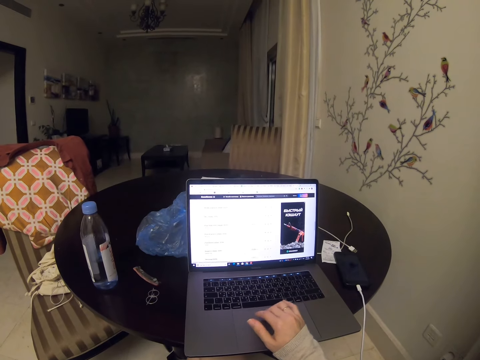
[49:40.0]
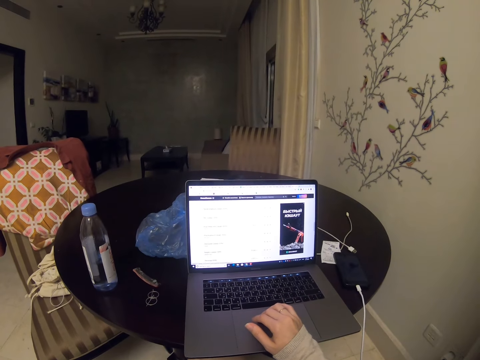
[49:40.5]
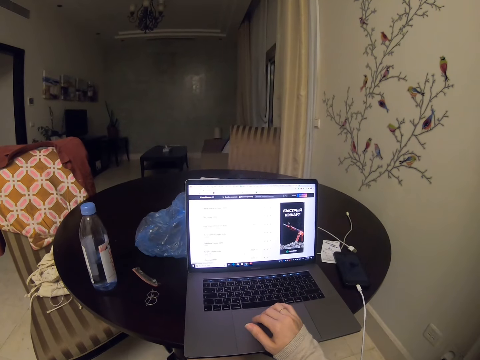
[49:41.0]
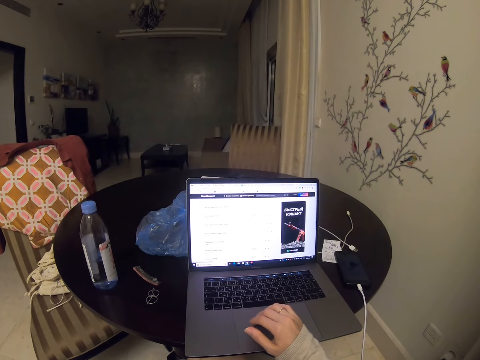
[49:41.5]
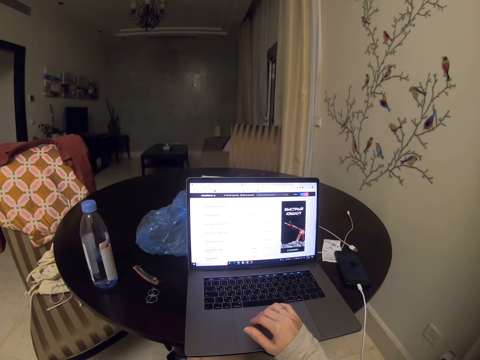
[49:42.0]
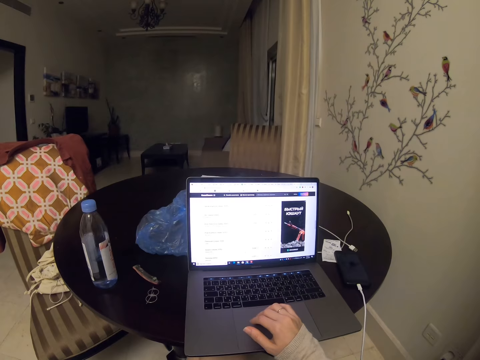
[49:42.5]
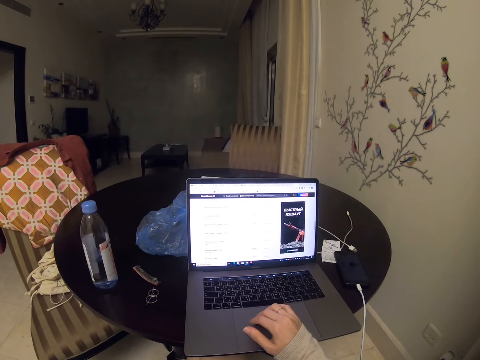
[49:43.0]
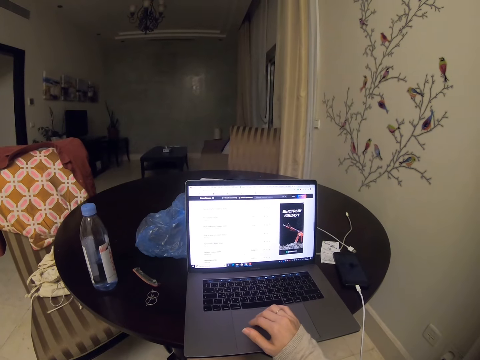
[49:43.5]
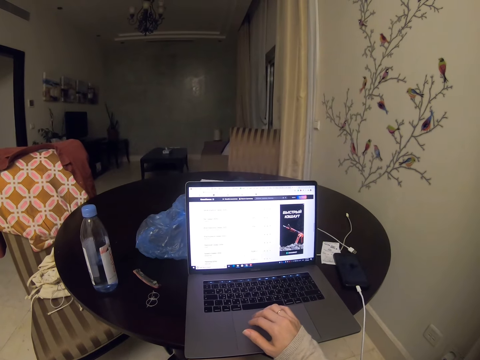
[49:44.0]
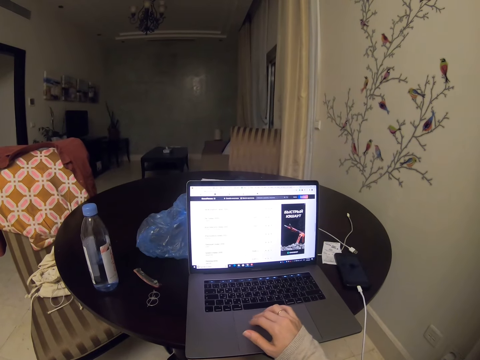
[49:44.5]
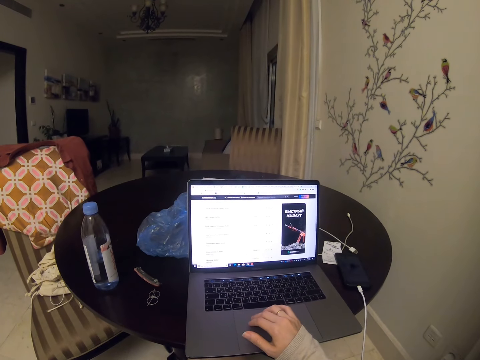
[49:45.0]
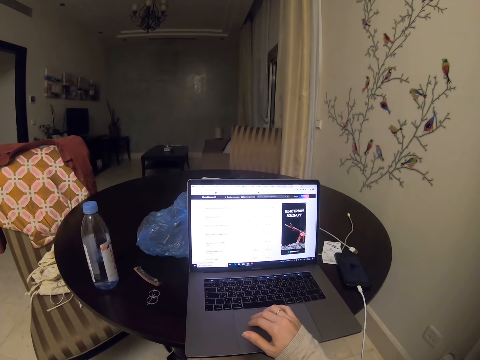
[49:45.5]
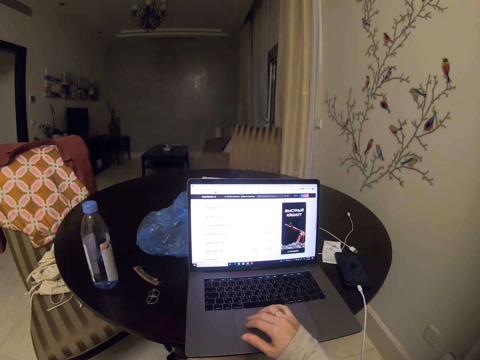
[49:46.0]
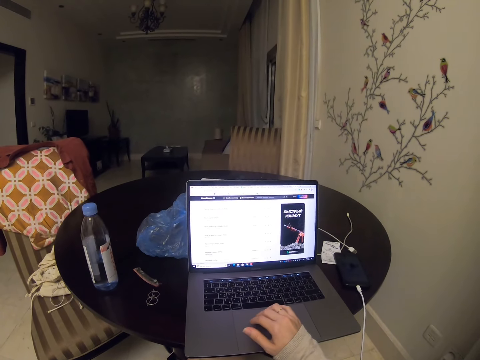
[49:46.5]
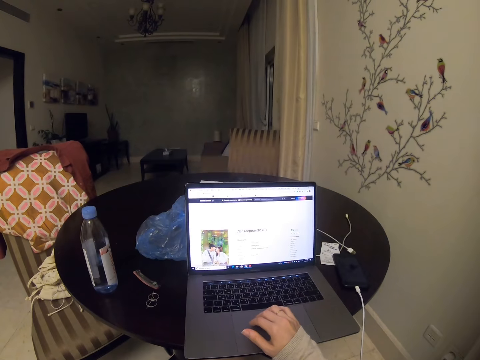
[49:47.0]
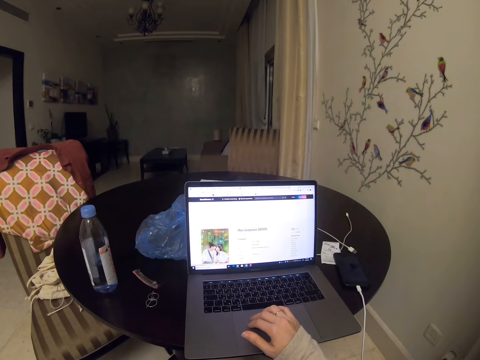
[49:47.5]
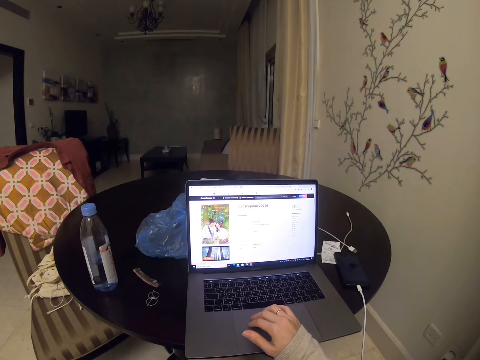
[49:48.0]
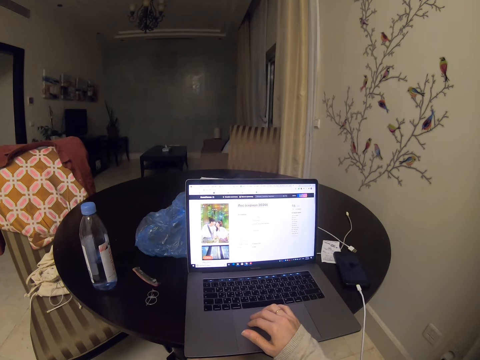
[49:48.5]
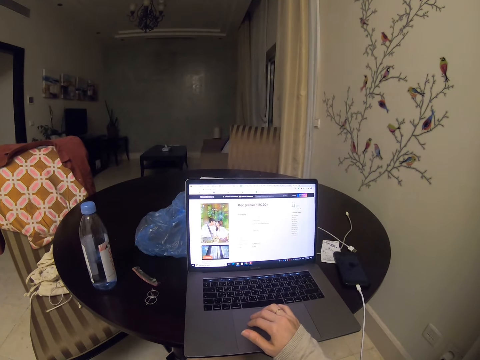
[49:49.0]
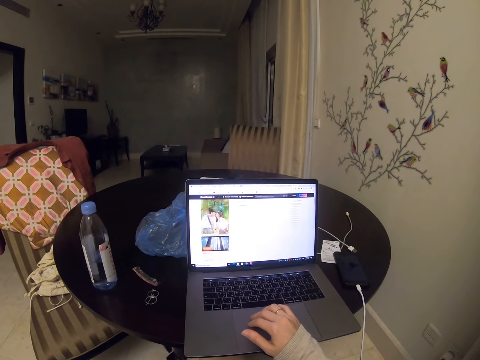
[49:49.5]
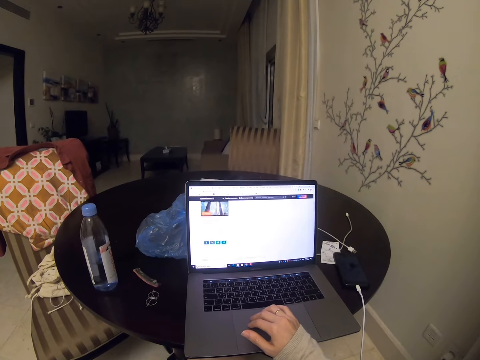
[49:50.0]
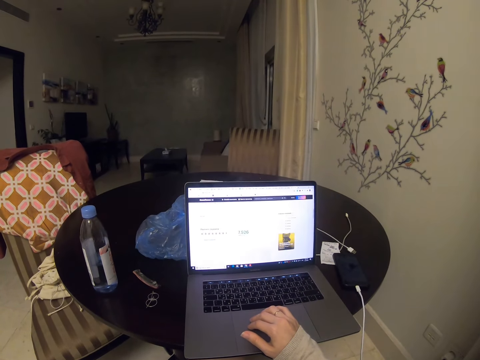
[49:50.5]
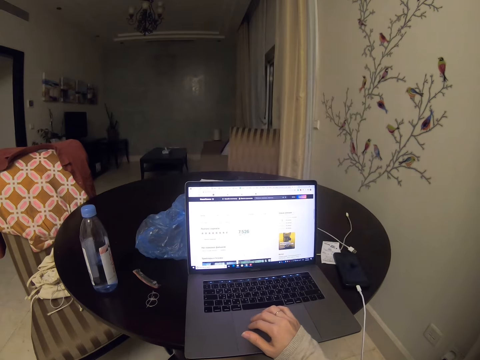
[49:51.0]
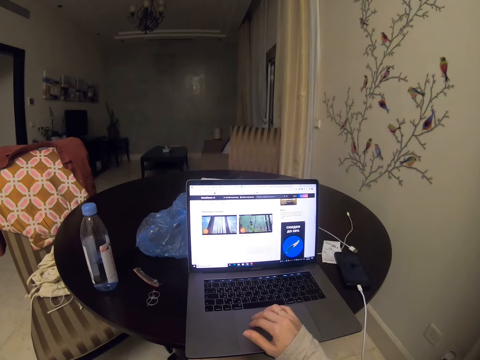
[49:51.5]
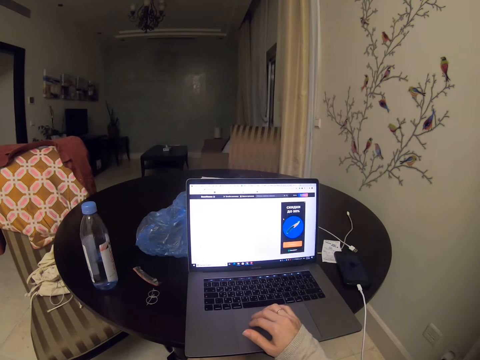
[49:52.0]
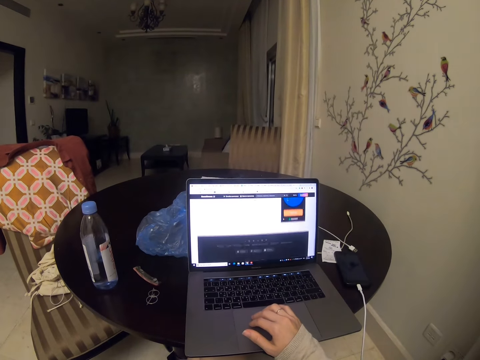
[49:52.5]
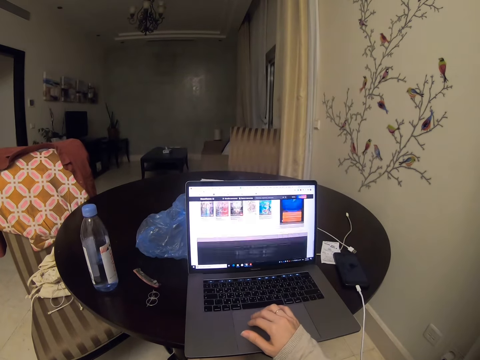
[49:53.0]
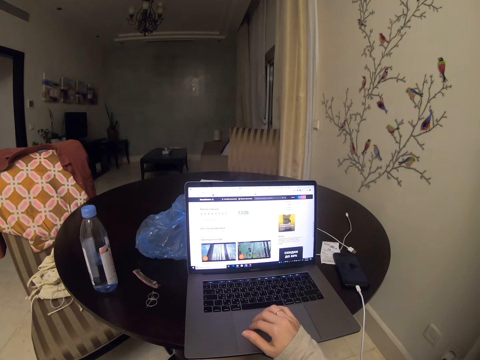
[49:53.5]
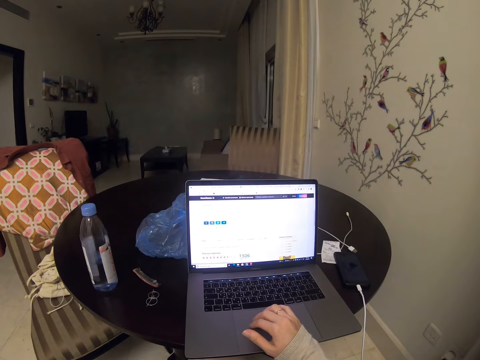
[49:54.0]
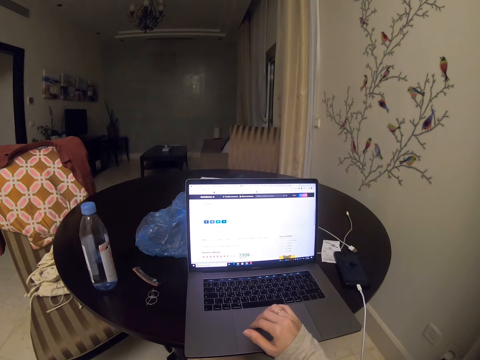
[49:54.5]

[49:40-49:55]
The camera wearer scrolls. They scroll the laptop.

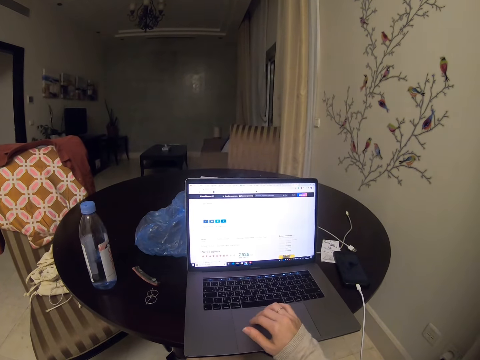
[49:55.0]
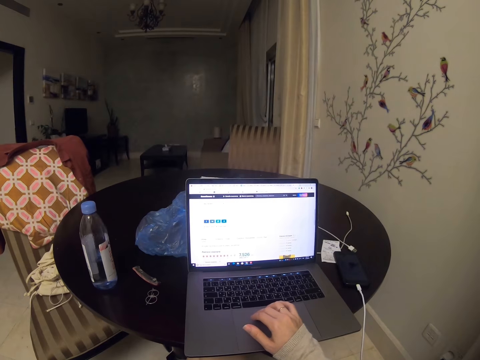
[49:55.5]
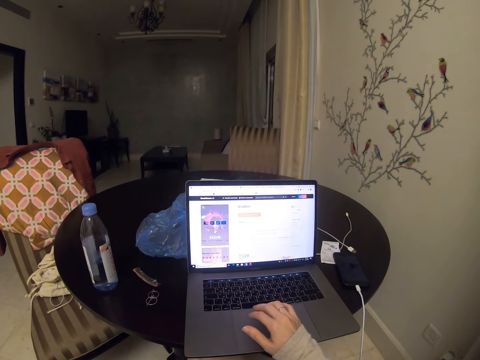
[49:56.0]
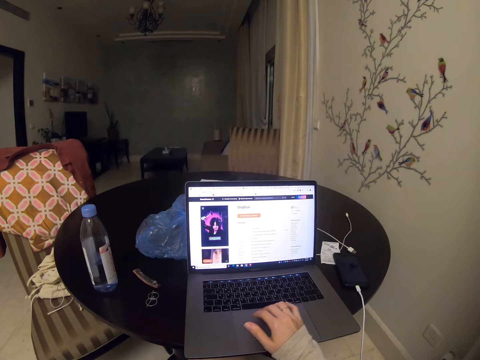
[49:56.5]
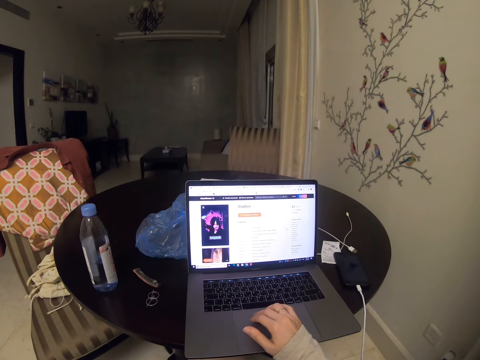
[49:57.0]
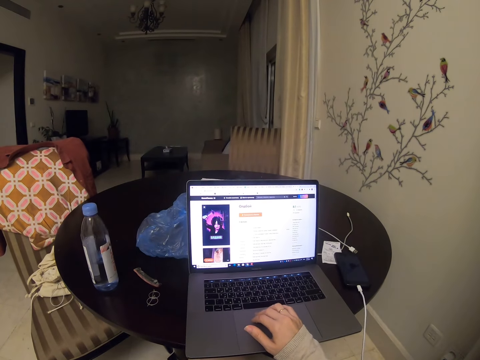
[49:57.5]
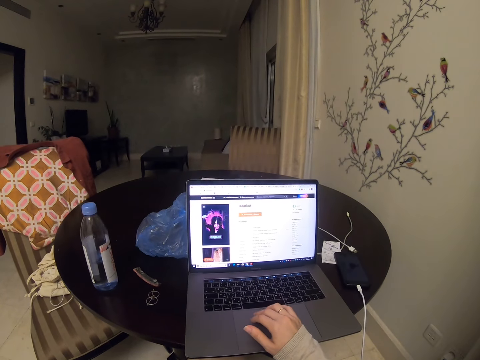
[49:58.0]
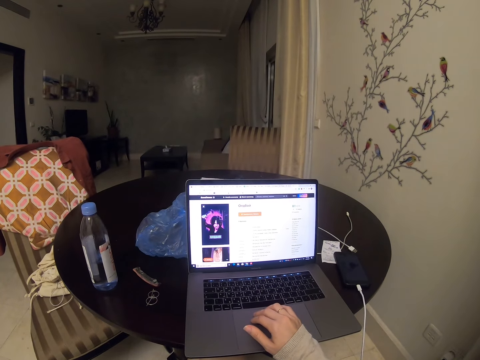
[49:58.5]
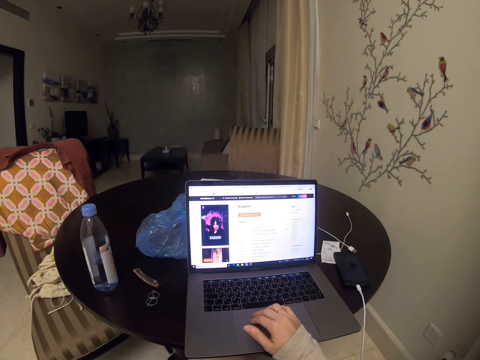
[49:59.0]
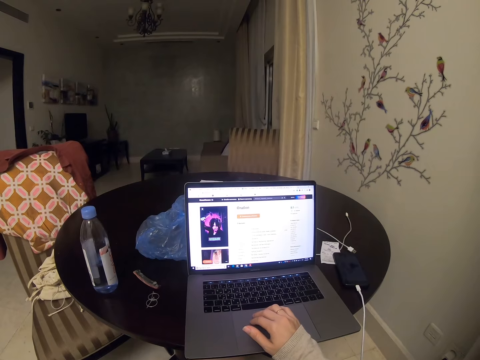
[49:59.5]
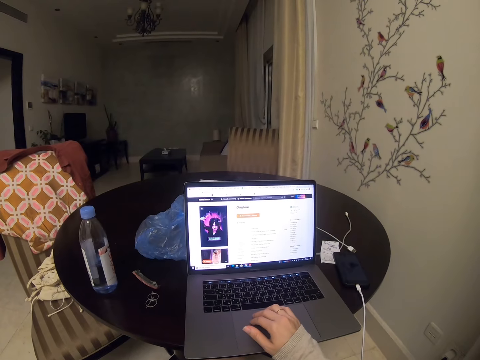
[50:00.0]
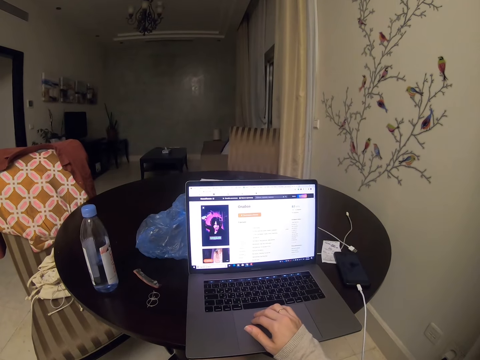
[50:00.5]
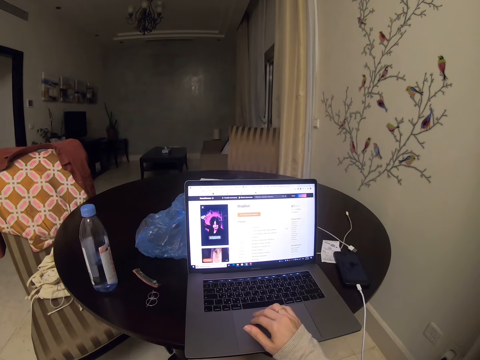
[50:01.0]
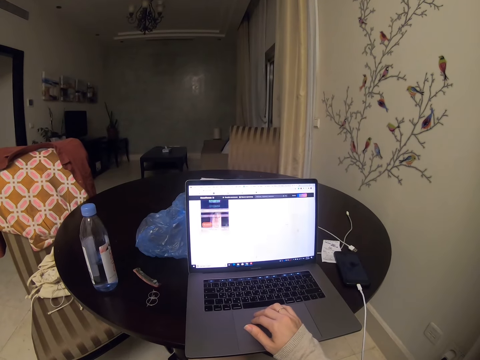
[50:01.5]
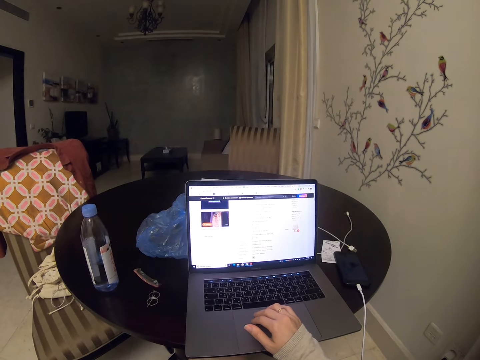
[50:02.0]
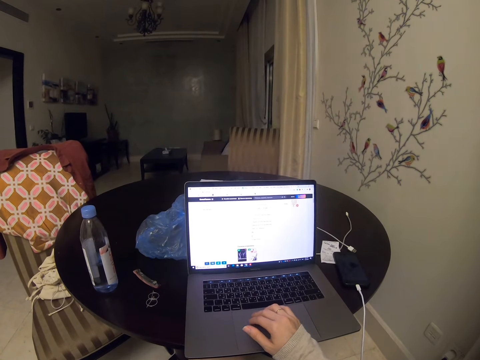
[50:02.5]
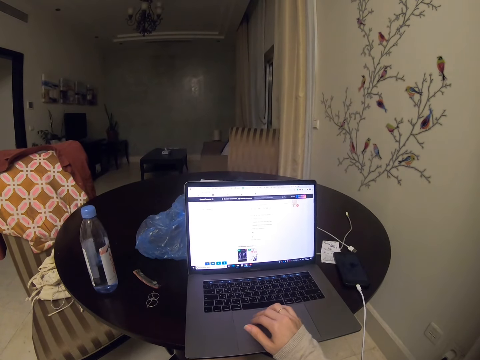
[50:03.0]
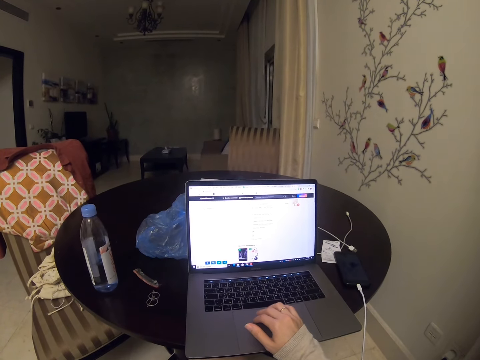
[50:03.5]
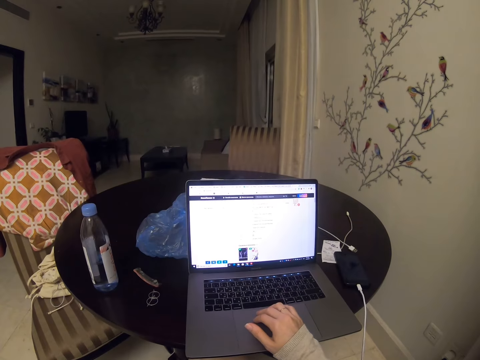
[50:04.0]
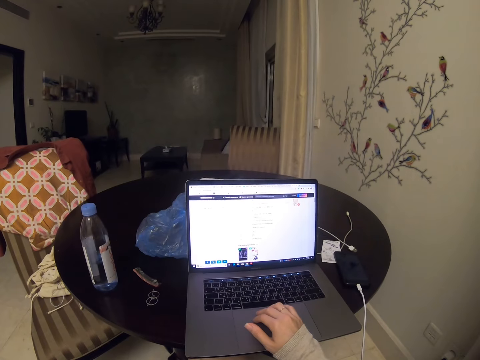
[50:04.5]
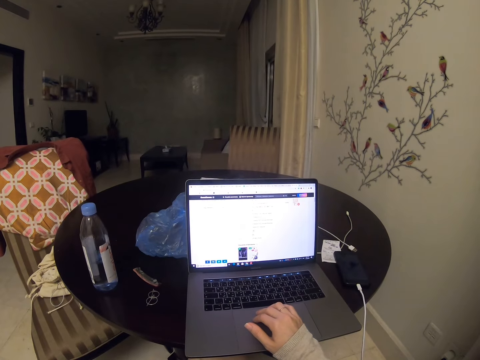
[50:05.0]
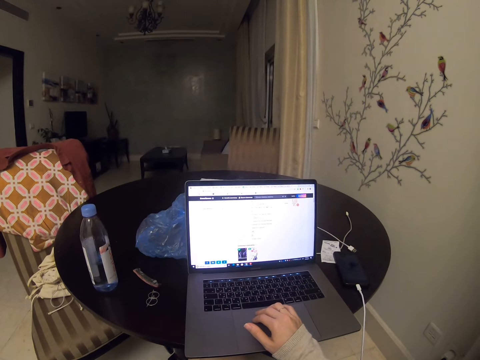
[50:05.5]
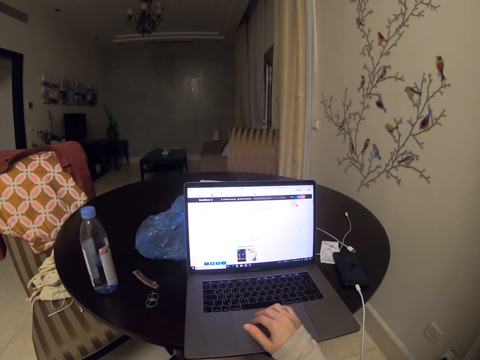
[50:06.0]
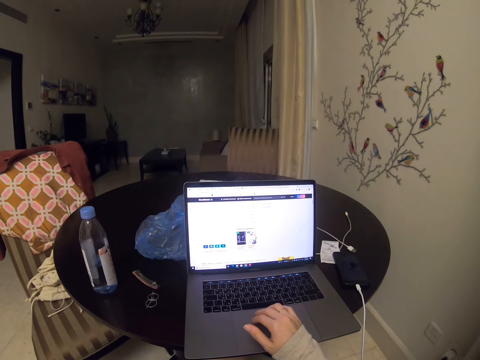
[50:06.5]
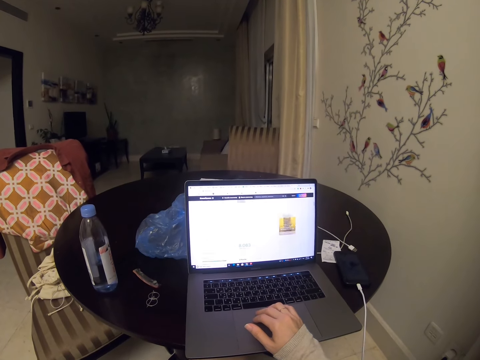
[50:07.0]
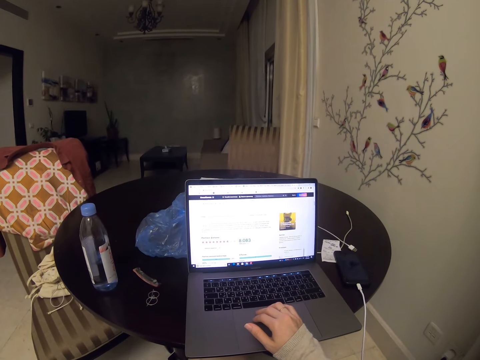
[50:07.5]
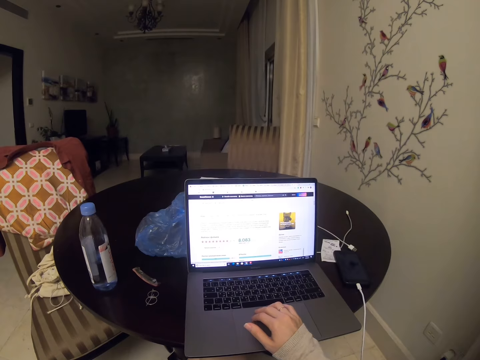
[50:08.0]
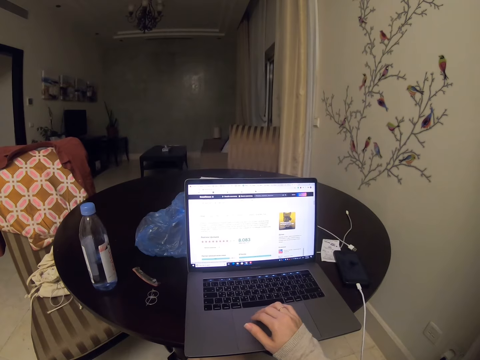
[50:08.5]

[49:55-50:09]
The camera wearer looks at the laptop. They scroll the laptop.
